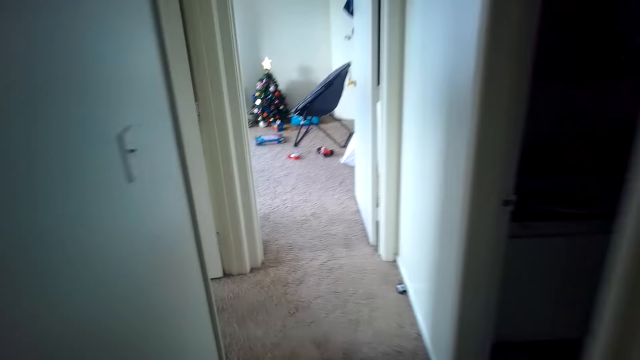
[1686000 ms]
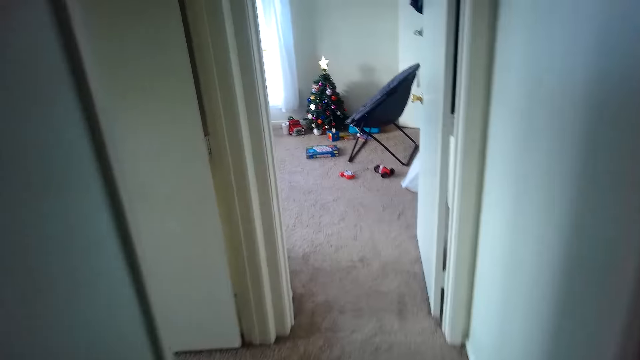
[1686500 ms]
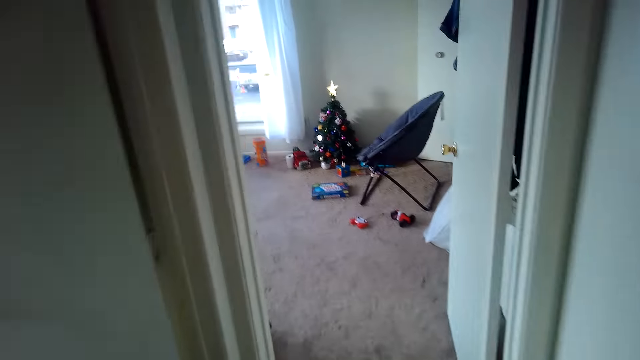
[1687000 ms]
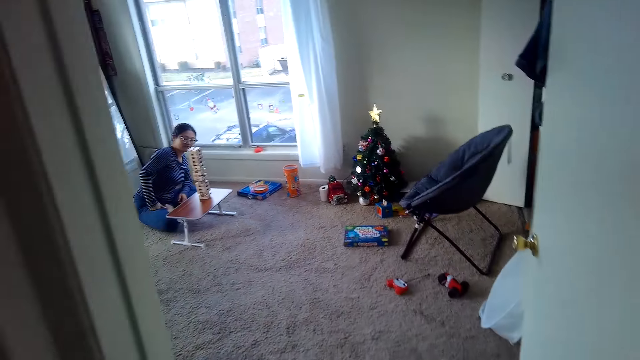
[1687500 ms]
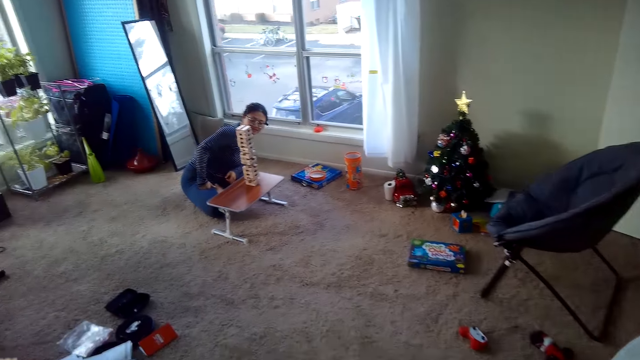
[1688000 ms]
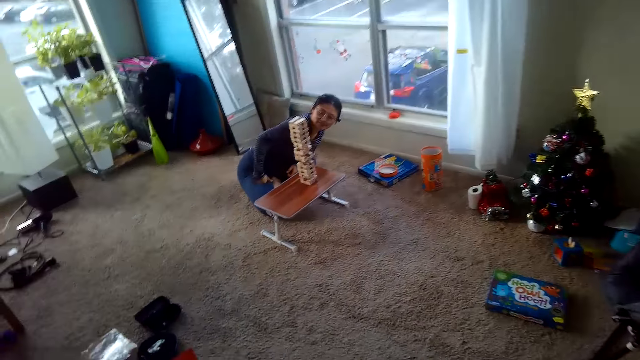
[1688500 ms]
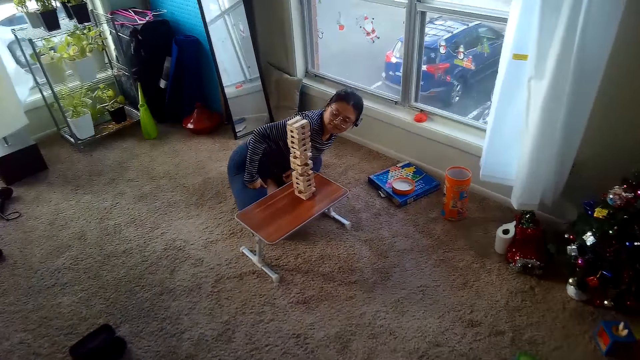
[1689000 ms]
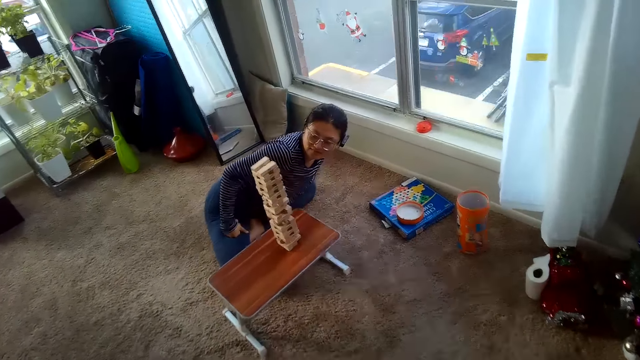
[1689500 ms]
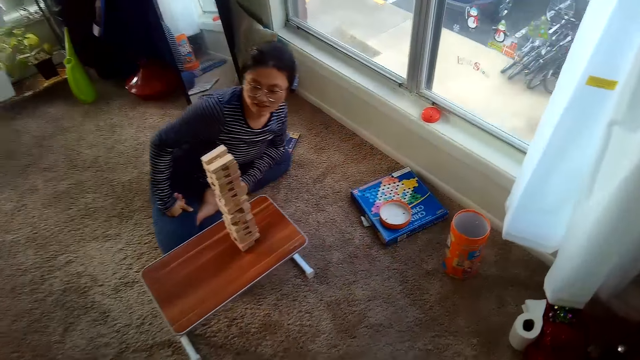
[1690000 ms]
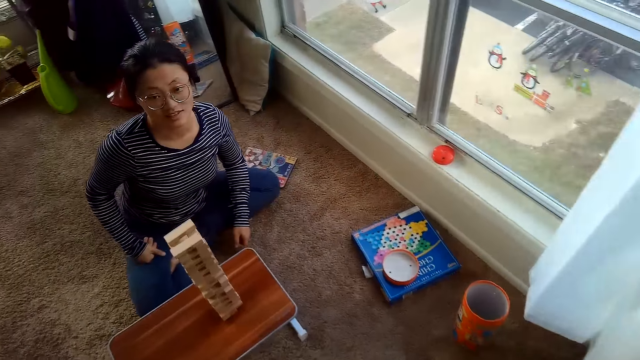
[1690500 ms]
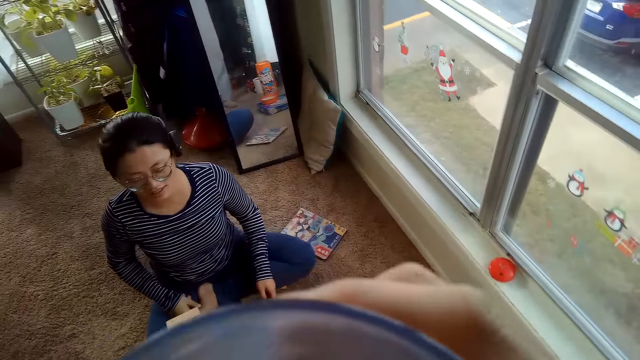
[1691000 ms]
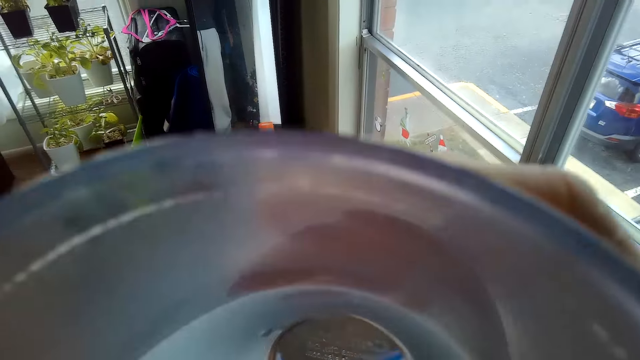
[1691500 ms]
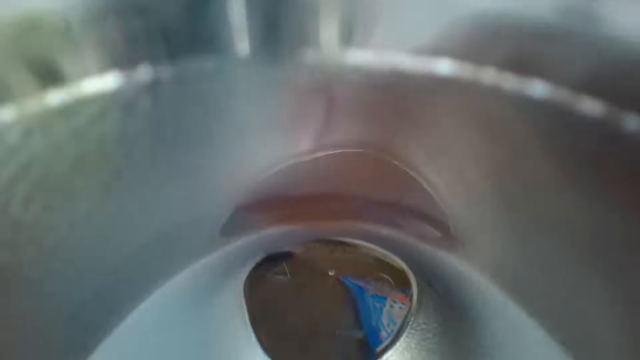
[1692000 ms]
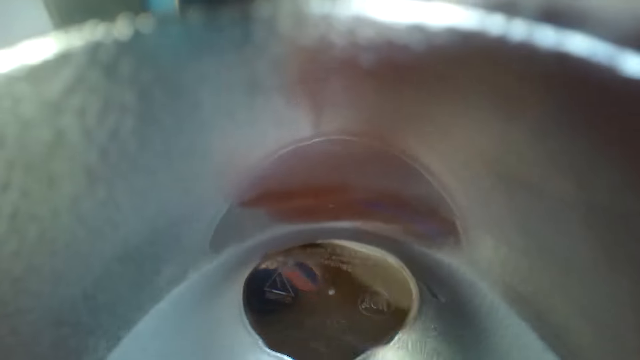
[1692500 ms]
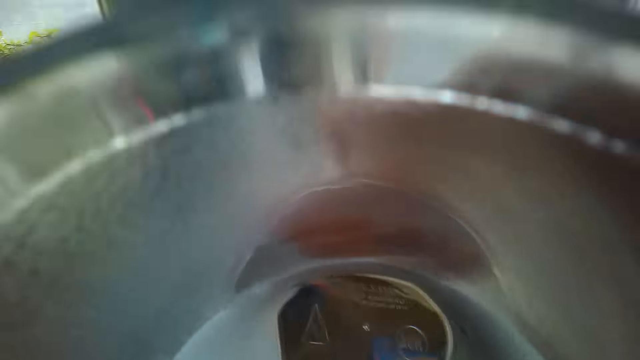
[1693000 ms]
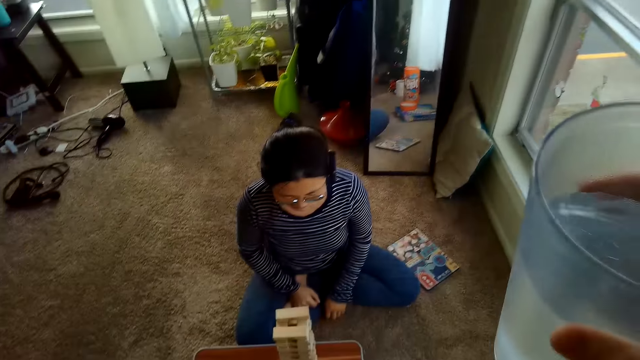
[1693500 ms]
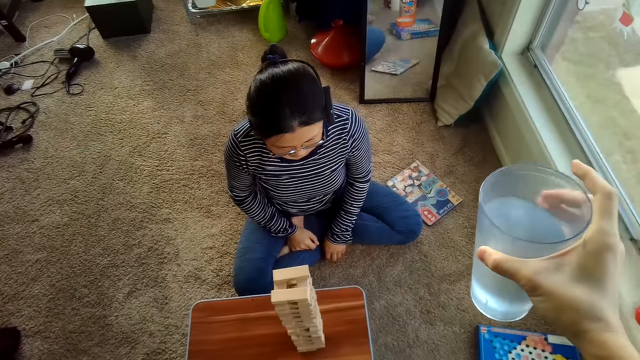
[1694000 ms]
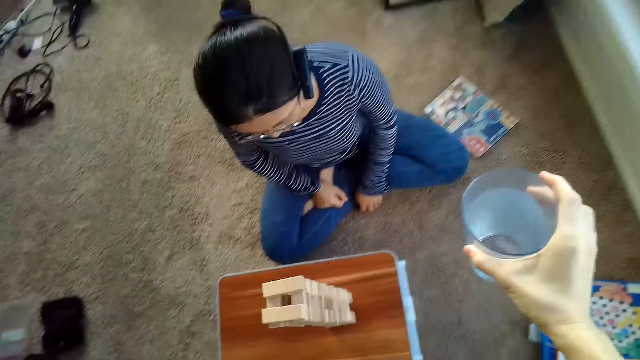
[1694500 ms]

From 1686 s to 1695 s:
The camera wearer raises the glass of water to his mouth with his right hand. He drinks from the glass.

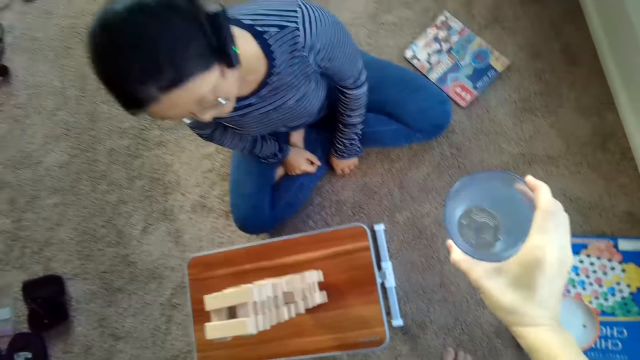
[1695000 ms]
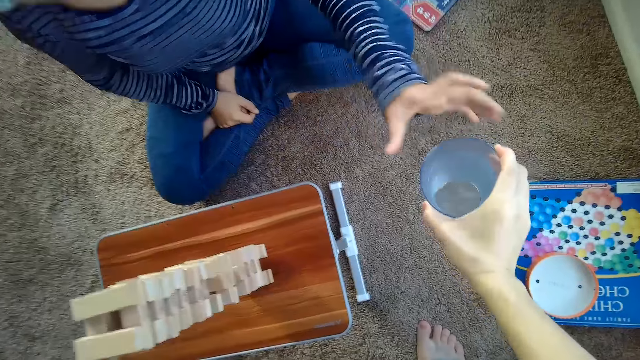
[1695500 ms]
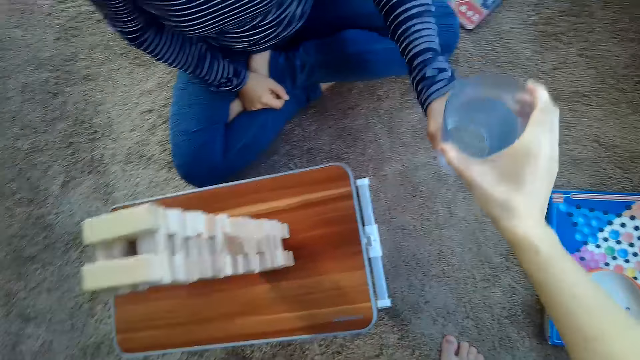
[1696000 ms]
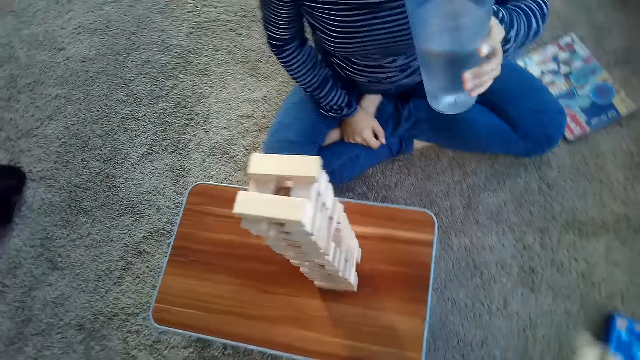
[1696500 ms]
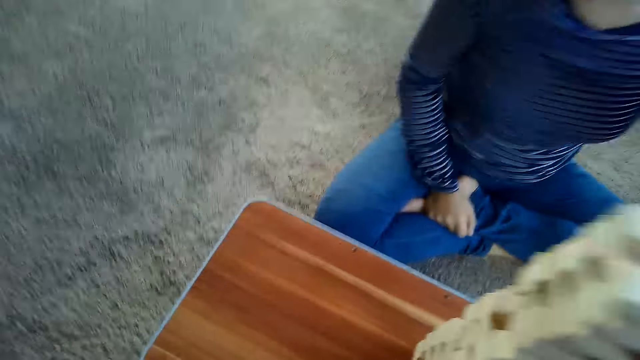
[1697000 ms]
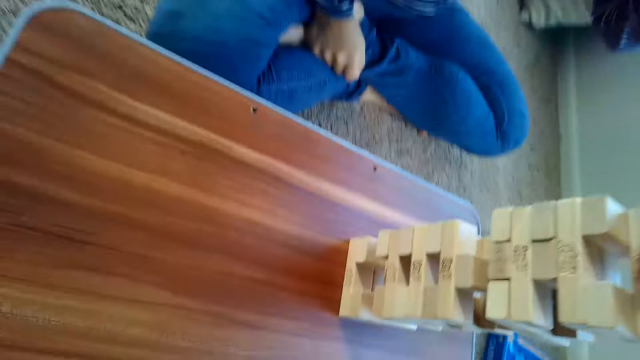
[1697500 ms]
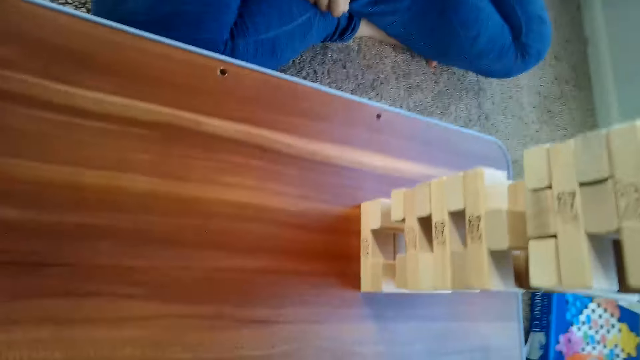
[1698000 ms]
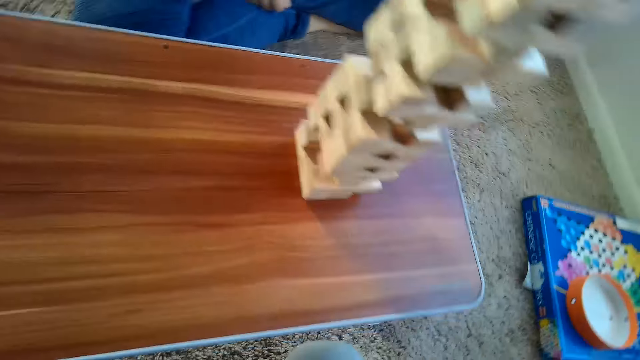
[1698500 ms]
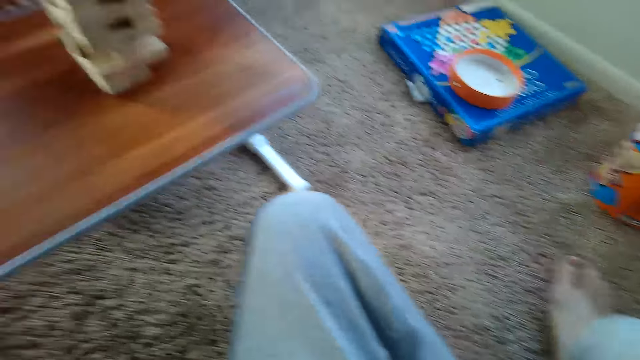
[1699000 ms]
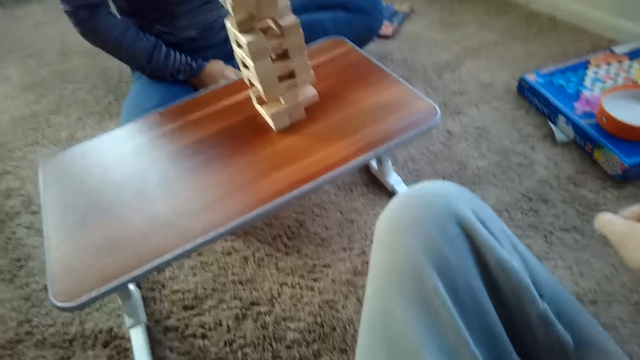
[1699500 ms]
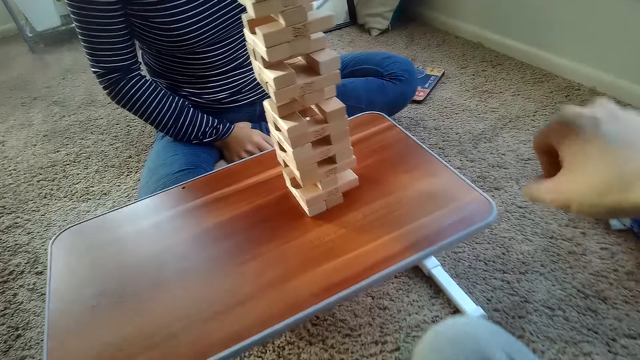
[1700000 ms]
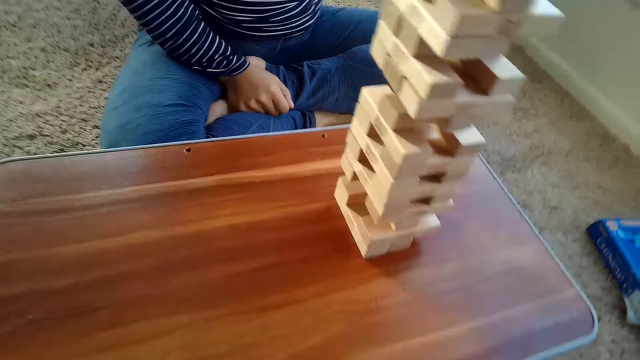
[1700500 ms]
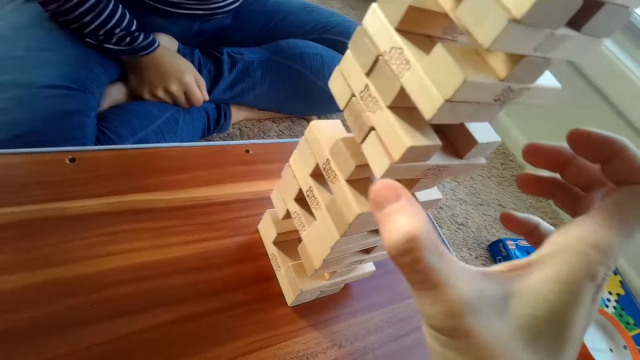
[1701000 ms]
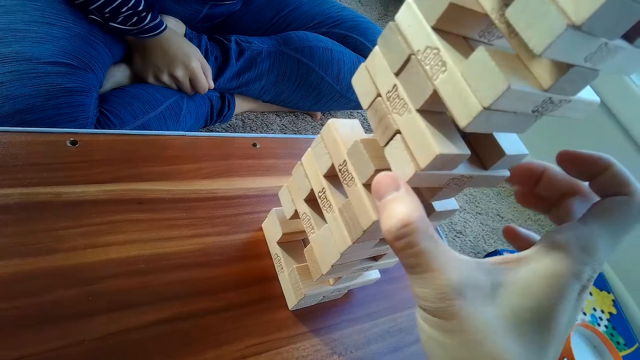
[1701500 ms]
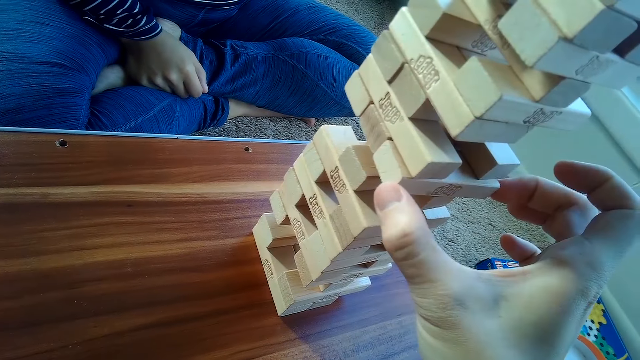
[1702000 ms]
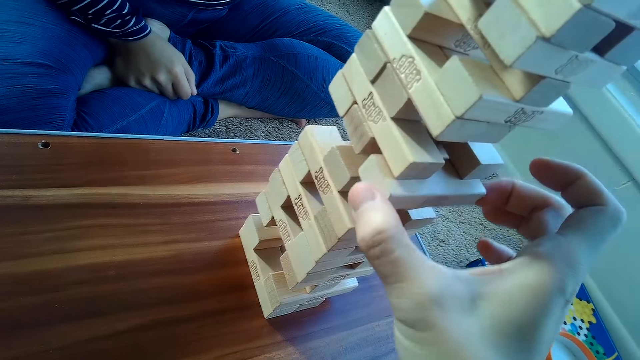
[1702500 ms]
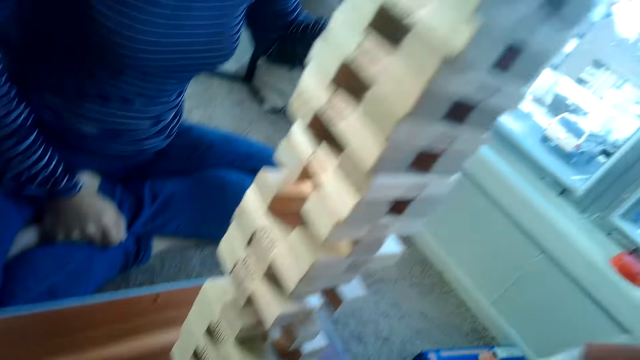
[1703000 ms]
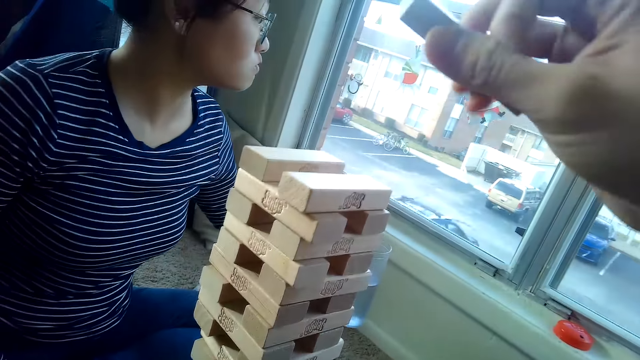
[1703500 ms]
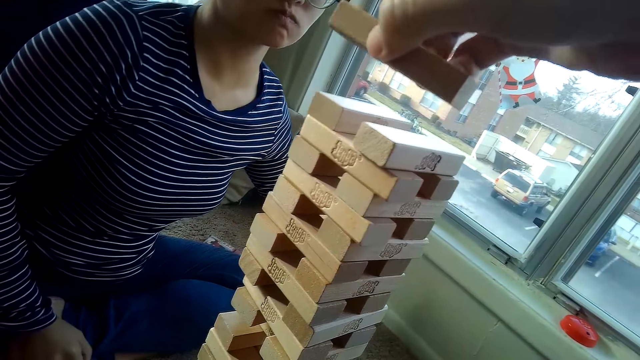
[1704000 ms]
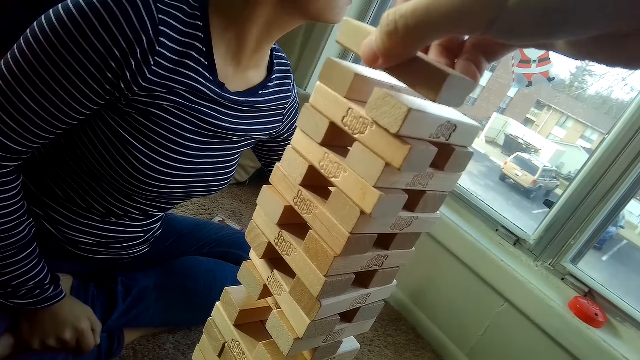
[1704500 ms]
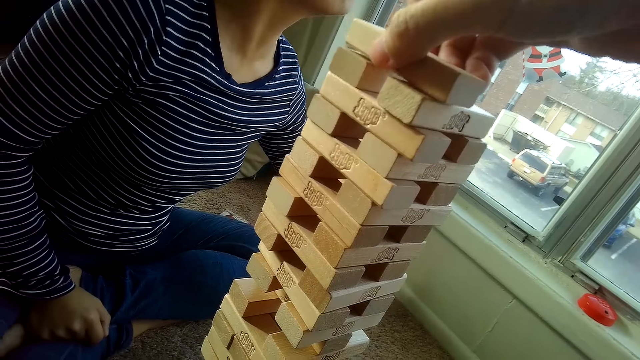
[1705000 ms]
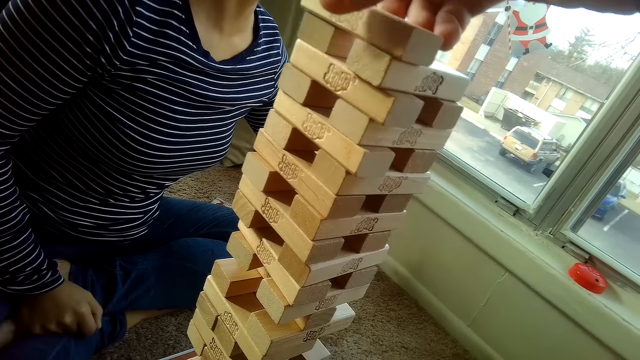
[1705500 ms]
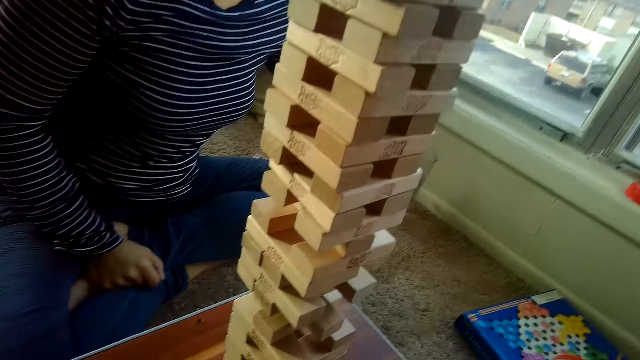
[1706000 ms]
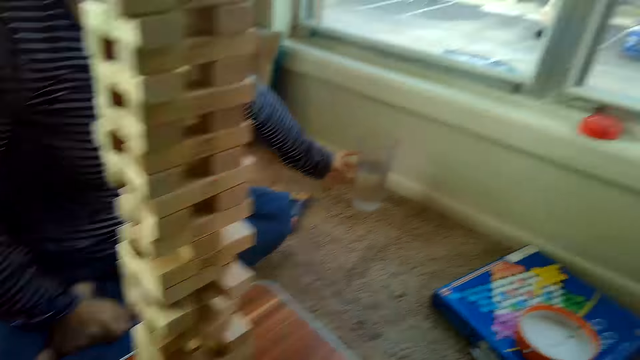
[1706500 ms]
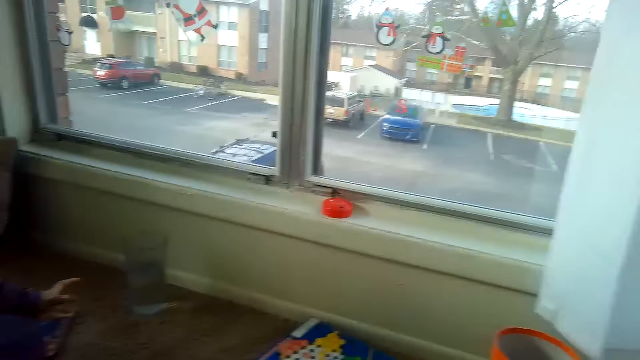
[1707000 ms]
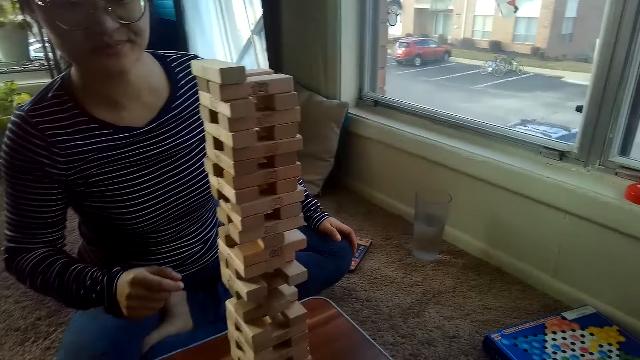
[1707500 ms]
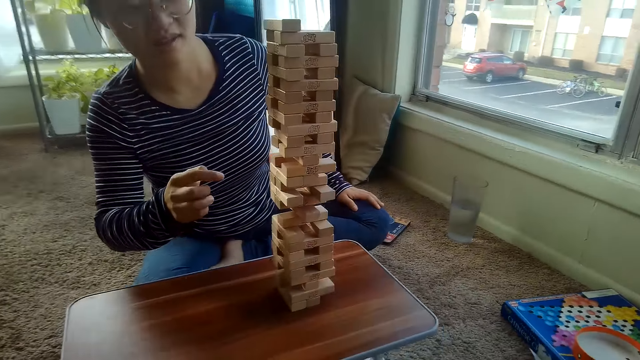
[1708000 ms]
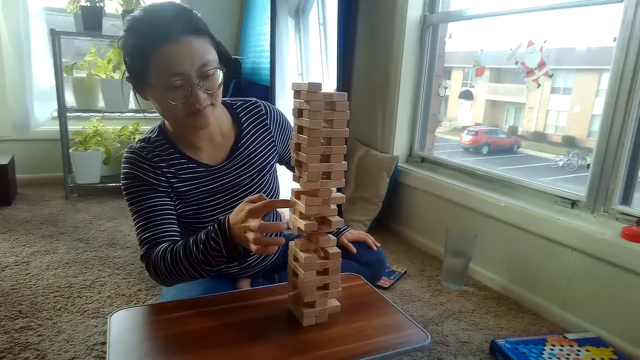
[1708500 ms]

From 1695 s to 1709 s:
The camera wearer passes the glass of water to his partner with his right hand. The partner picks up the glass from the camera wearer. The partner raises the glass of water to her mouth with her left hand. She drinks from the glass. The camera wearer looks around. He removes a jenga block from the pile of jenga on the table with his right hand. He plays the block game. He places the jenga block on top of the pile of jenga on the table with his right hand. The partner places the glass of water on the floor.
